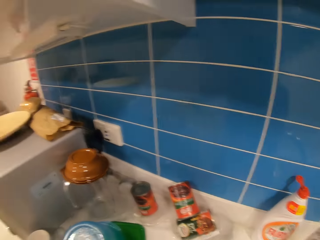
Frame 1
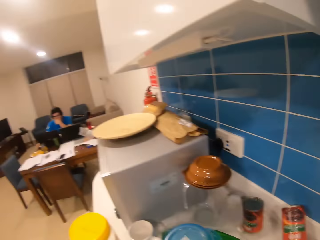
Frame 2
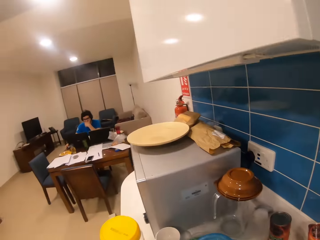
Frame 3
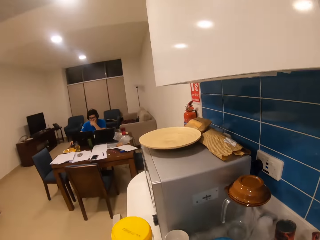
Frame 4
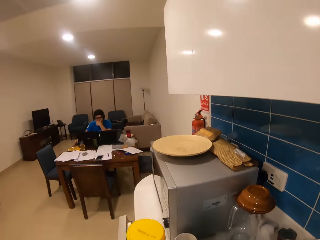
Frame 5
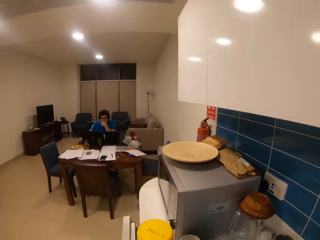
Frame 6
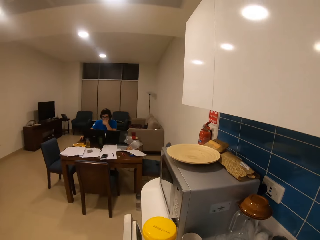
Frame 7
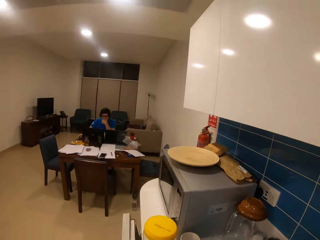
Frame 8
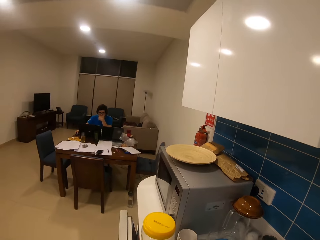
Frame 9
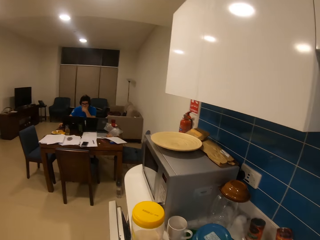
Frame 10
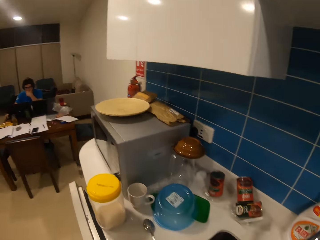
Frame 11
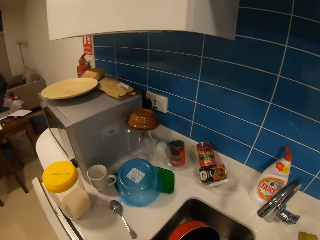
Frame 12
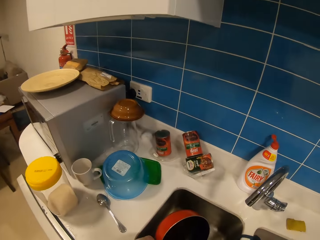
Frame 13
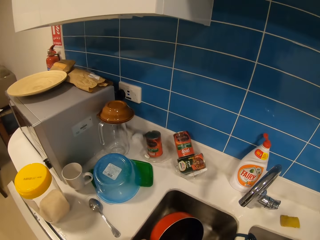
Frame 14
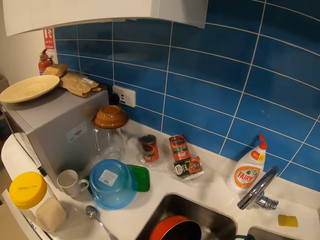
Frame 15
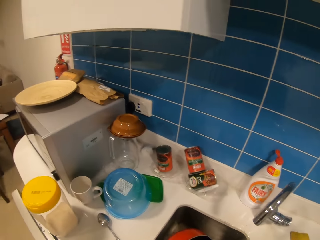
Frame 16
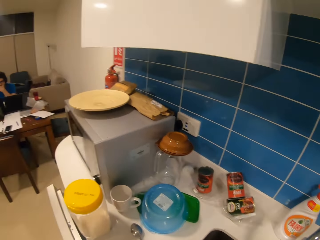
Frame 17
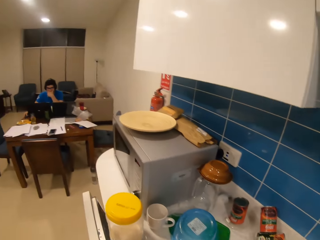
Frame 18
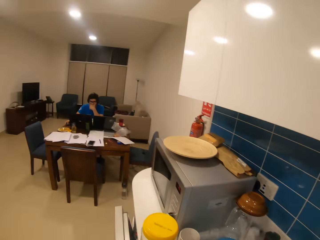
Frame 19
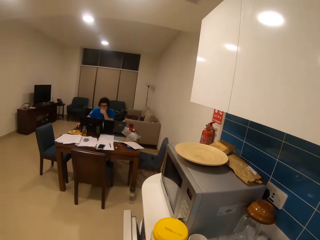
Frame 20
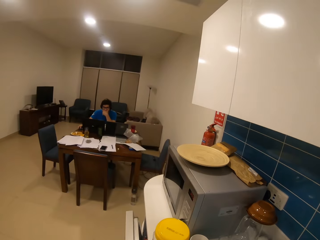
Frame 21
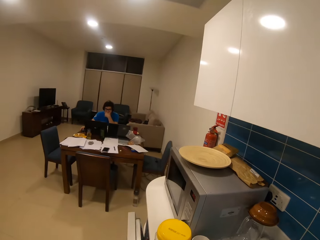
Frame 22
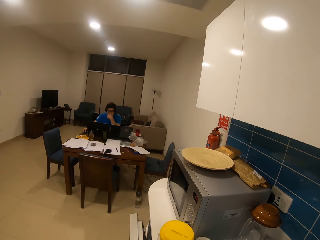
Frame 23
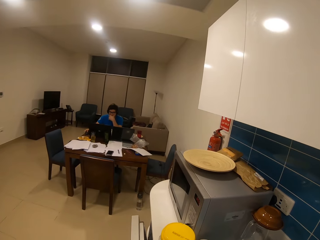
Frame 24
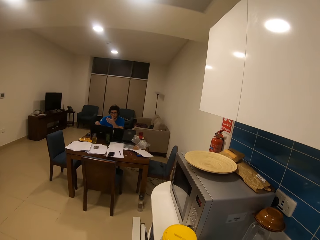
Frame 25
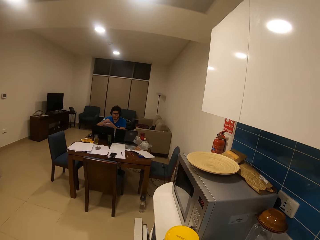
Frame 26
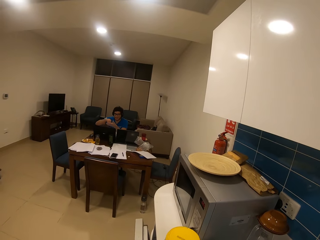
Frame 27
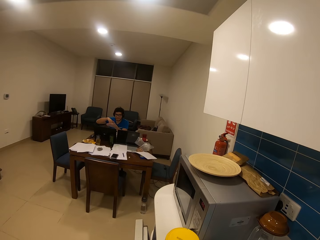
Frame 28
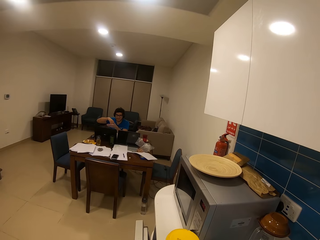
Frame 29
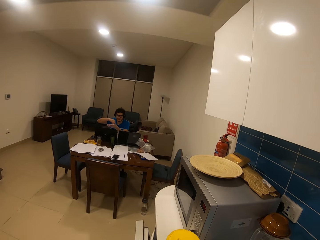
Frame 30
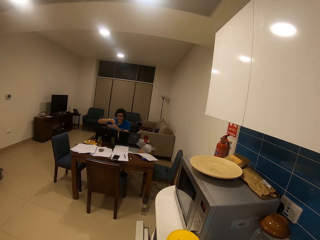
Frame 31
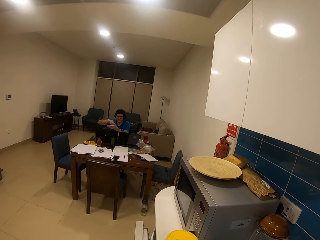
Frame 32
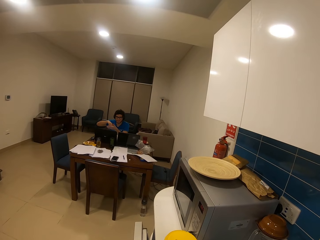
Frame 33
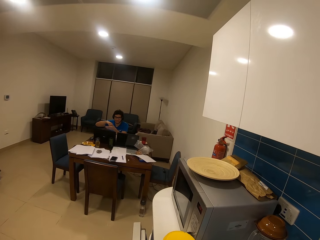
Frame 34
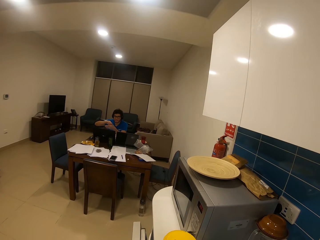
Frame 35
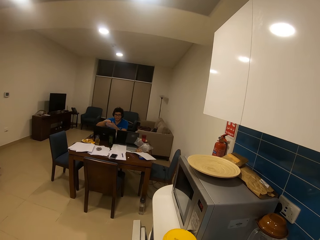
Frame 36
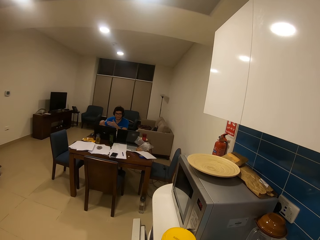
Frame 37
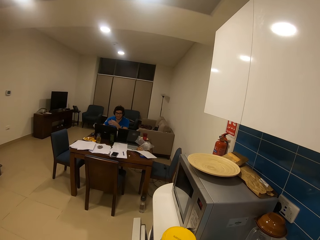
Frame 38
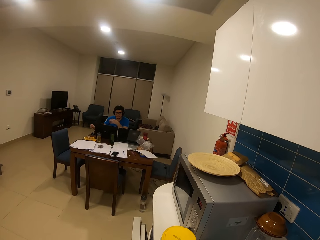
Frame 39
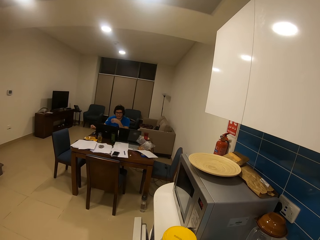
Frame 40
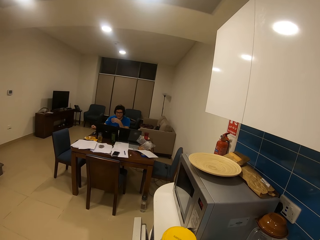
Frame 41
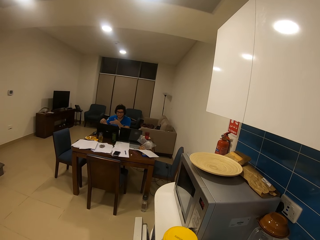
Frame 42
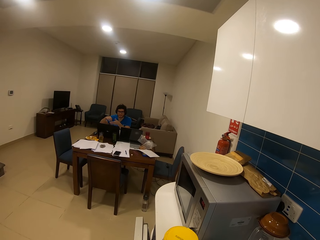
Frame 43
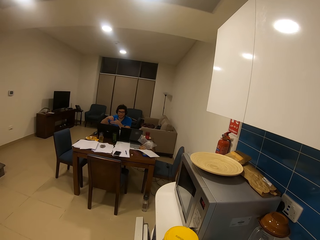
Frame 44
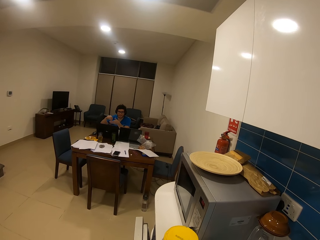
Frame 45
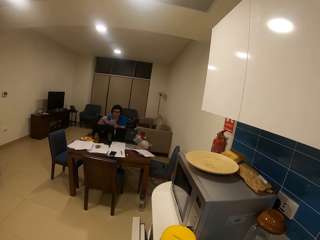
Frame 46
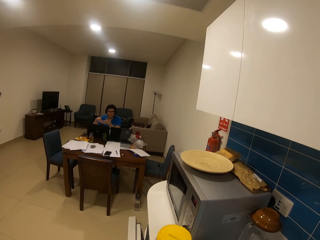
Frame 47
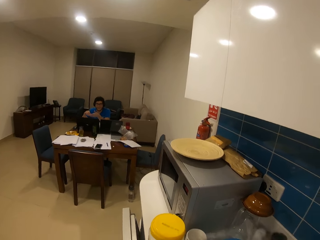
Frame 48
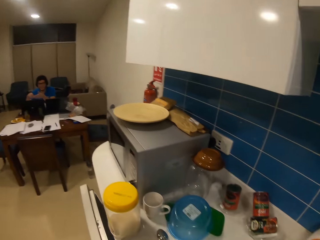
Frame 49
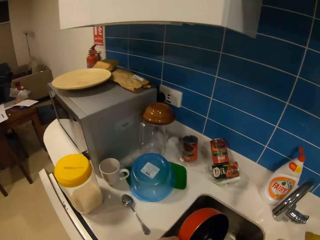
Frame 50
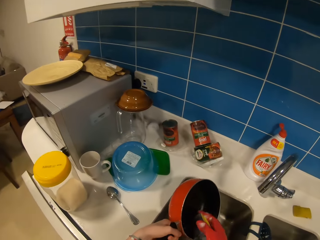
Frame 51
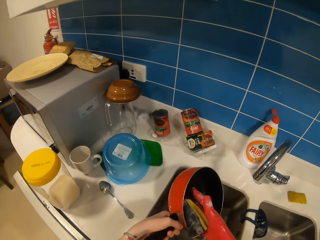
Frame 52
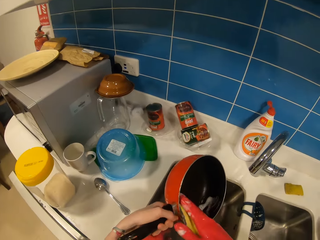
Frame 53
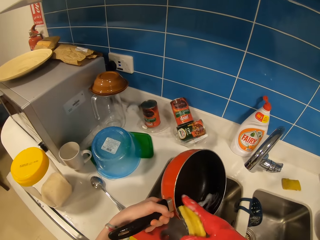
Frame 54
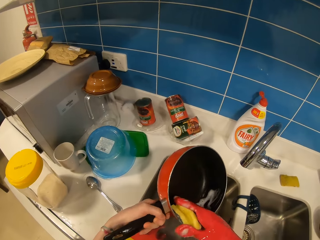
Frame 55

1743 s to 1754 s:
The camera wearer converses with a man. The man adjusts his hands. The man responds to the camera wearer. The camera wearer converses with the man. The man responds to the camera wearer.

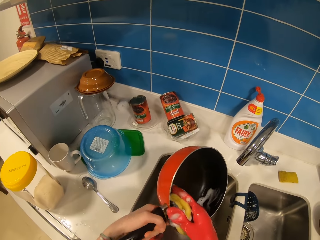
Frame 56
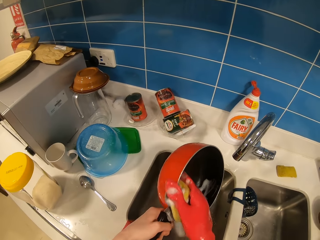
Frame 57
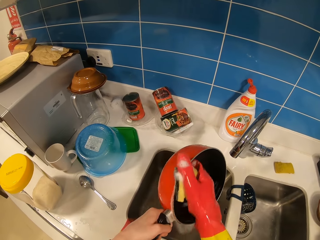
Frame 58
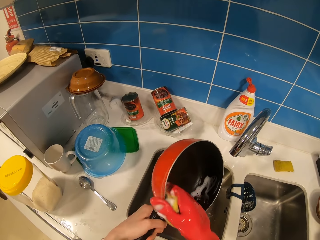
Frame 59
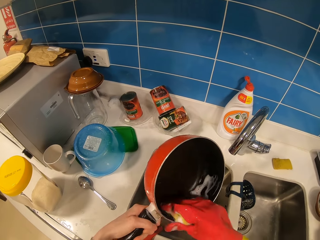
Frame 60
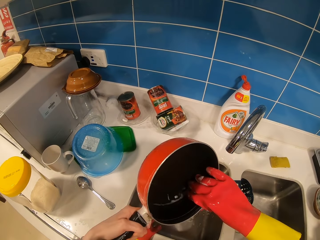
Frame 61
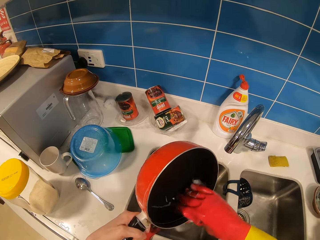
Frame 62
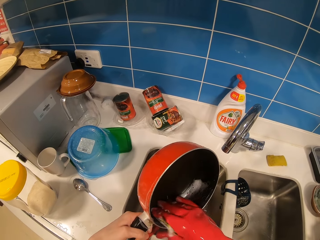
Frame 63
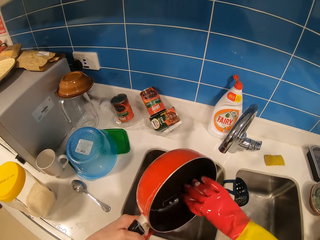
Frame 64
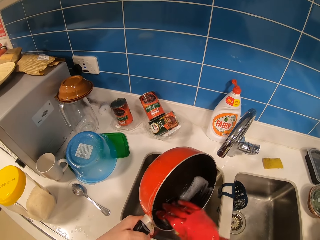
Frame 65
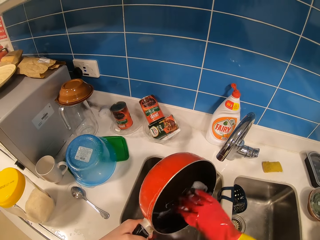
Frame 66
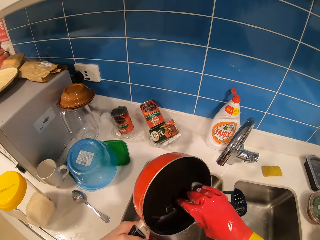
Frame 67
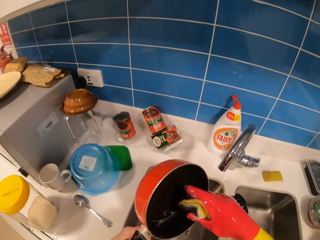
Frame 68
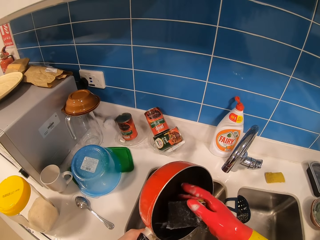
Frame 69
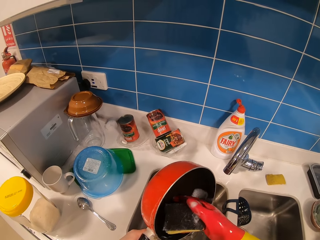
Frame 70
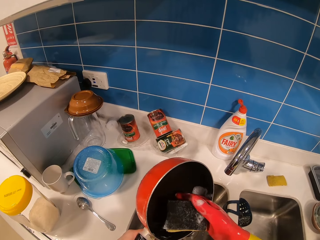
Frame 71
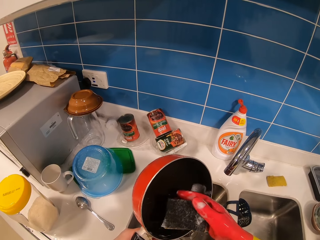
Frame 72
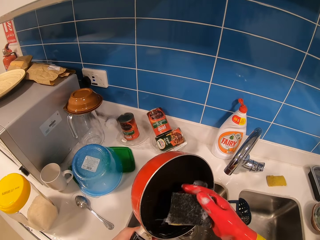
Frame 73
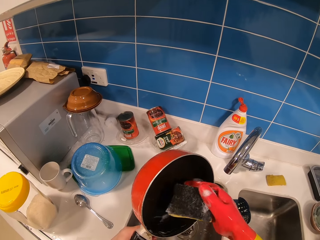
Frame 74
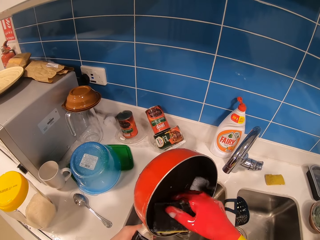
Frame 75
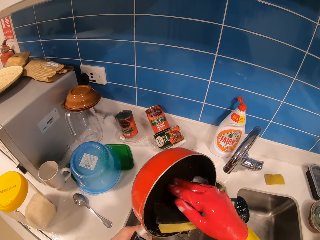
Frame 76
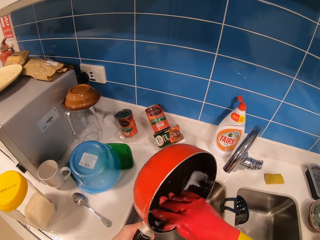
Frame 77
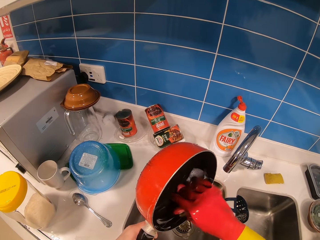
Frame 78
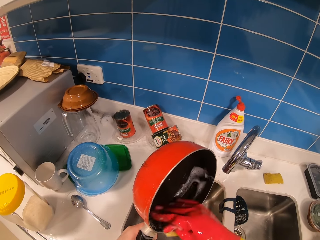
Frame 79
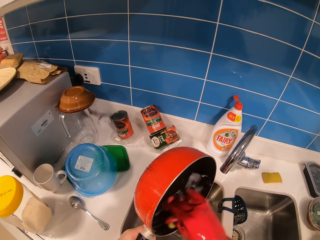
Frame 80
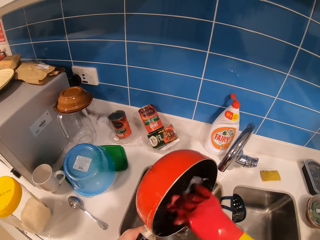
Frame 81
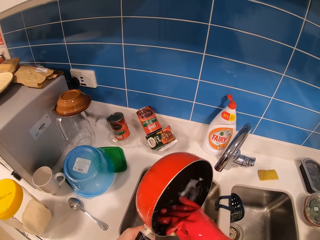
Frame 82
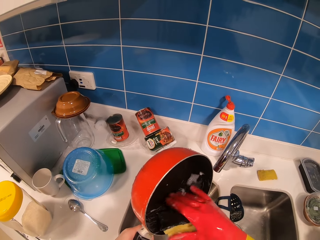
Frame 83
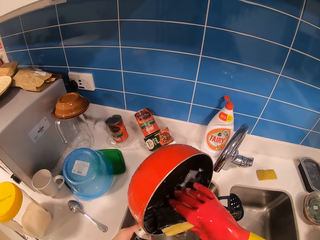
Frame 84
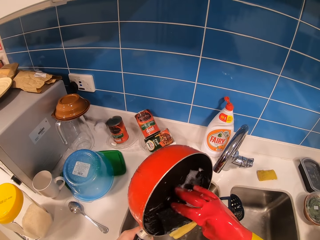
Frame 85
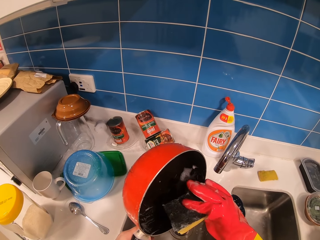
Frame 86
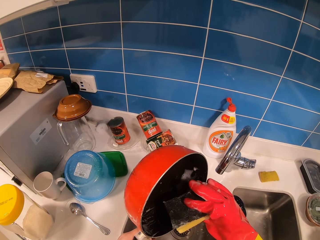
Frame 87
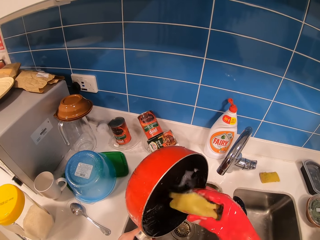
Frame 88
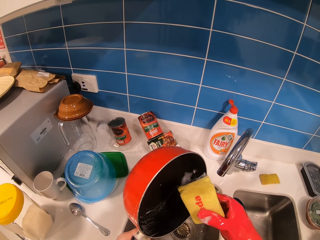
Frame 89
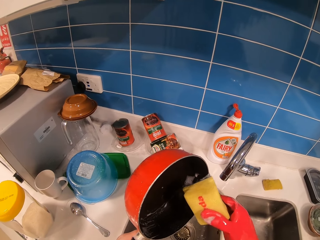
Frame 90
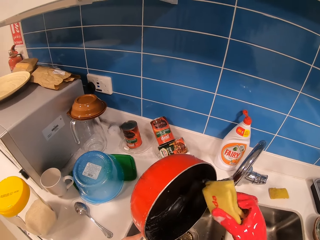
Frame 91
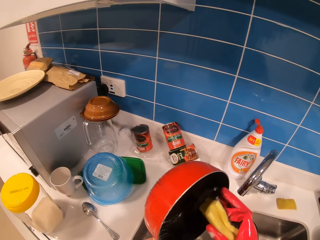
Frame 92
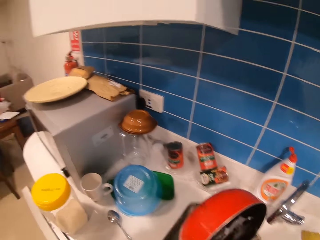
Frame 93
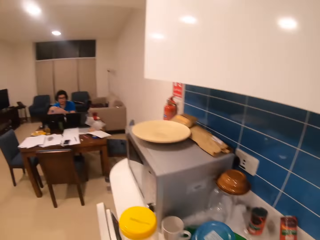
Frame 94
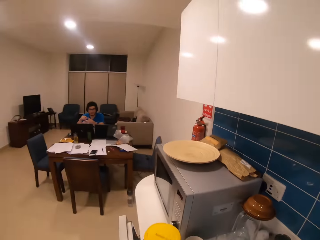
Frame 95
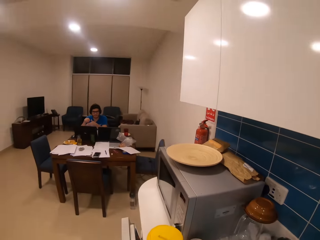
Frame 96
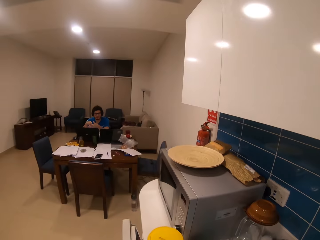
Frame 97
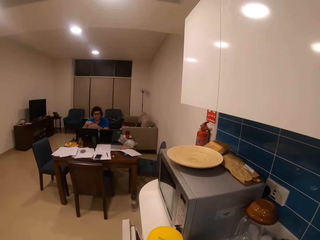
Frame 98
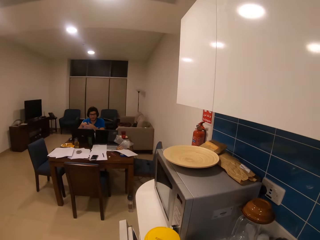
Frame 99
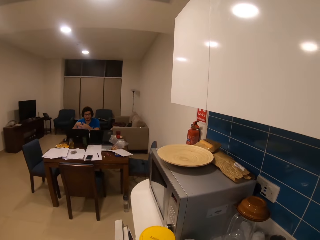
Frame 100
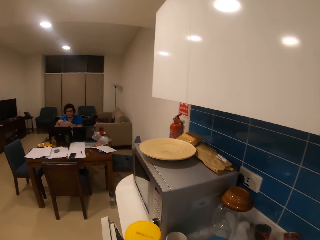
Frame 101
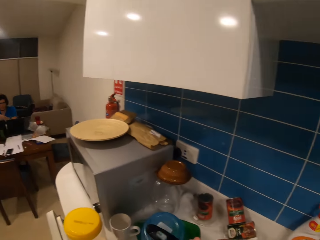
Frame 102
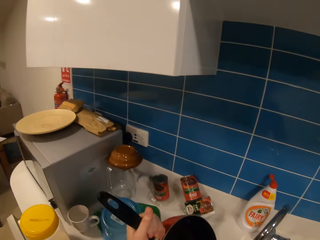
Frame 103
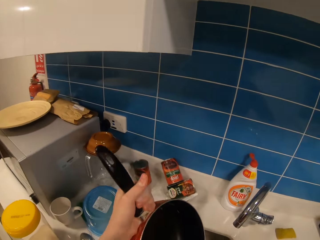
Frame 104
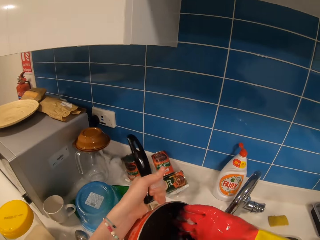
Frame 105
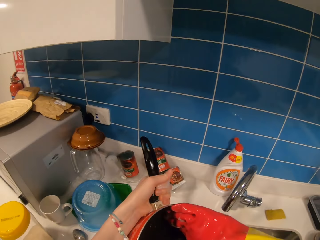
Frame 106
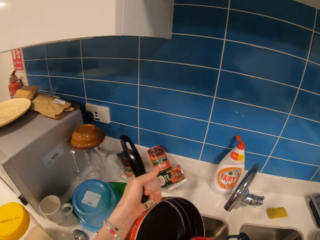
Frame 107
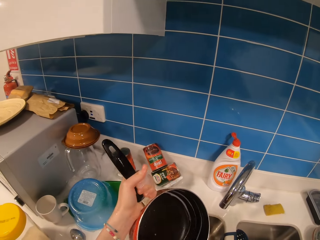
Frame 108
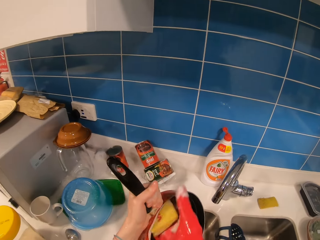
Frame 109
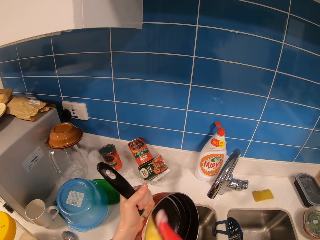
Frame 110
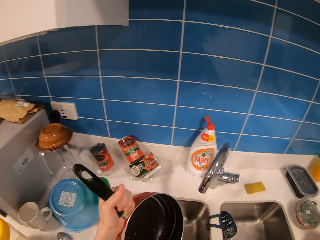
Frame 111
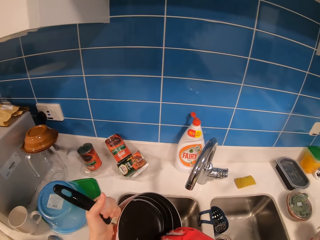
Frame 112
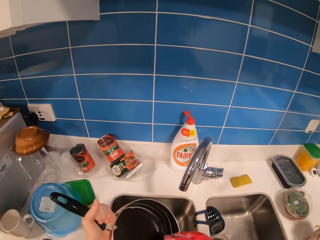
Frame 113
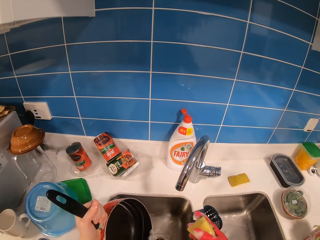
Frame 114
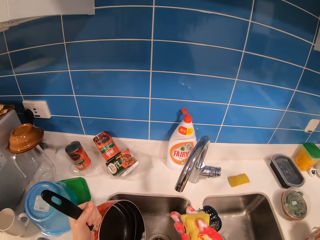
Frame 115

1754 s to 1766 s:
The camera wearer washes the pan with a scouring pad or cleaning item. They adjust the cleaning item, clean the pan, pick up the cleaning item, and clean the pan. The man adjusts his hands. The camera wearer turns towards the man. They wash the pan with the scouring pad.
